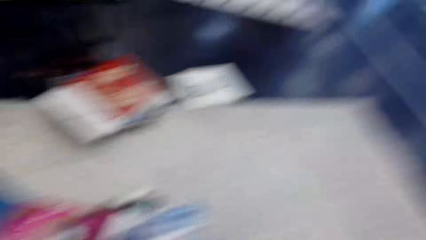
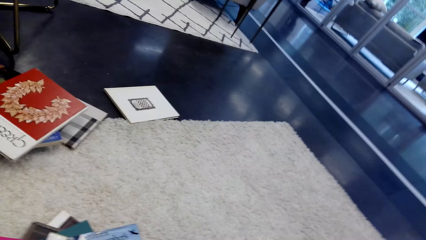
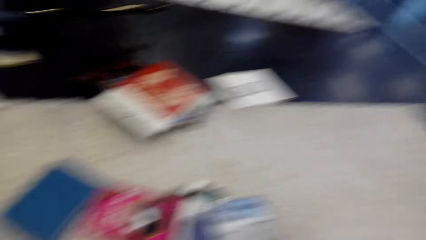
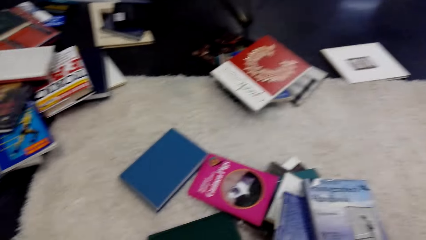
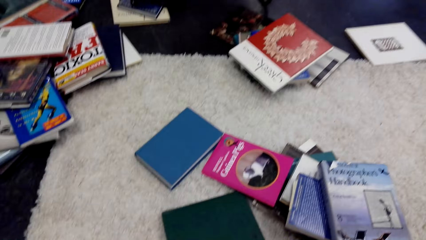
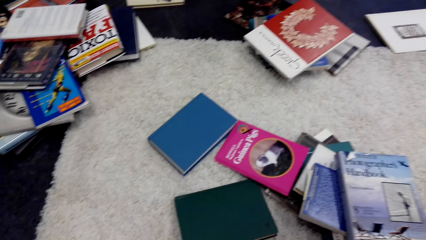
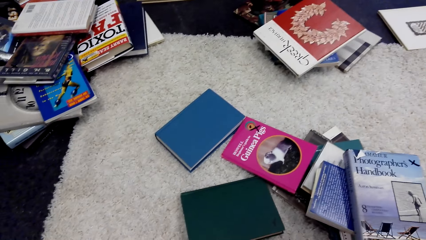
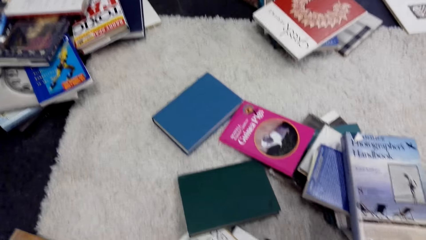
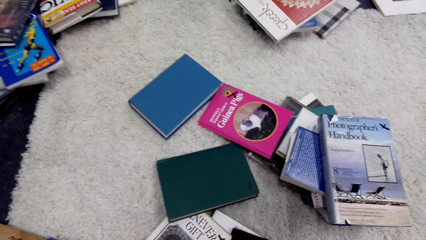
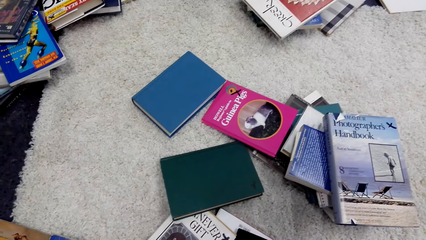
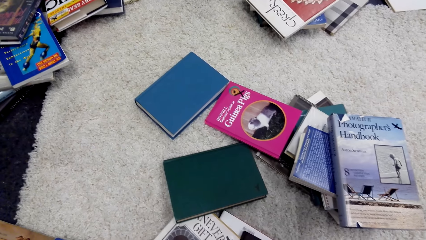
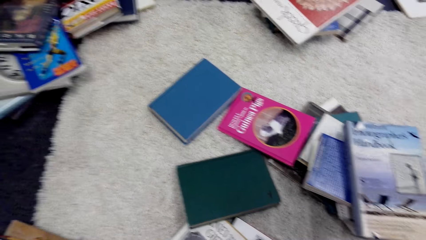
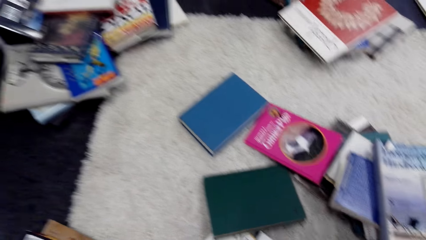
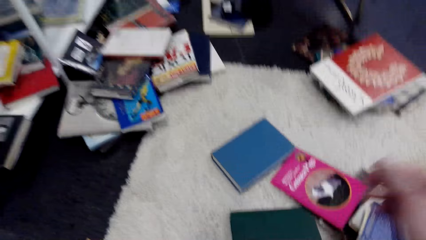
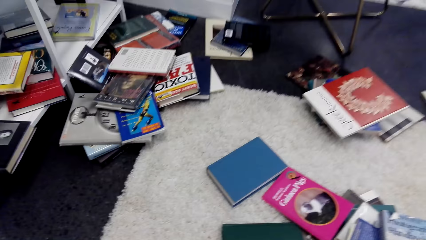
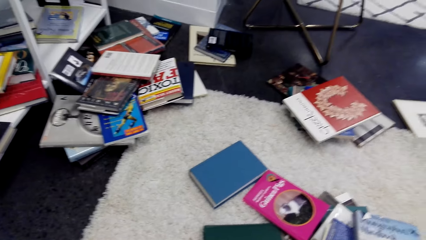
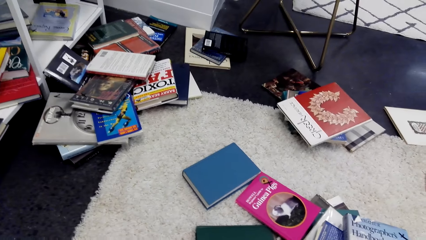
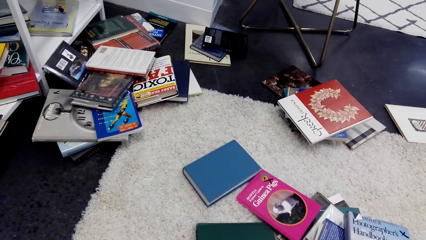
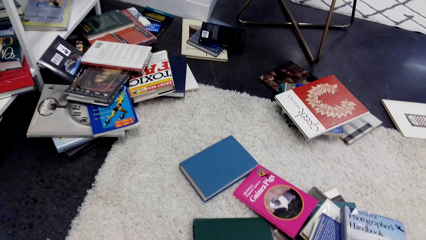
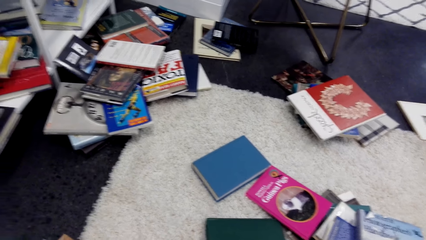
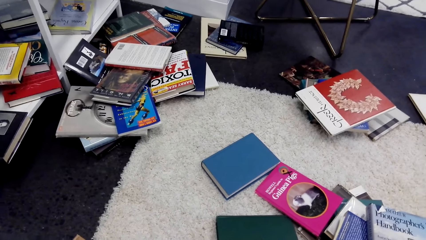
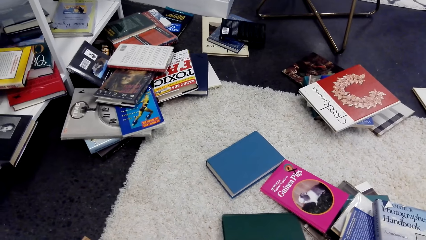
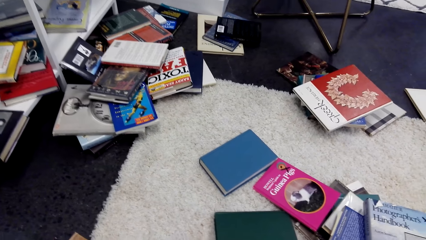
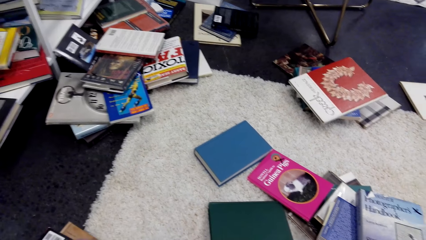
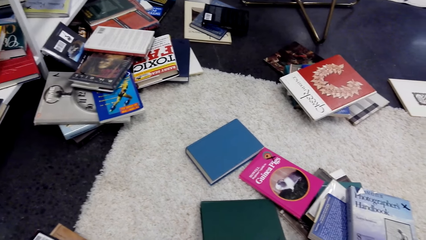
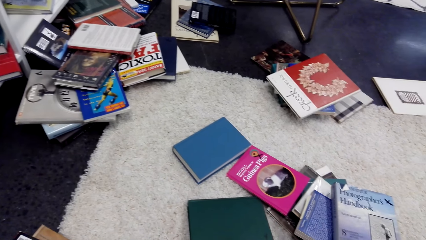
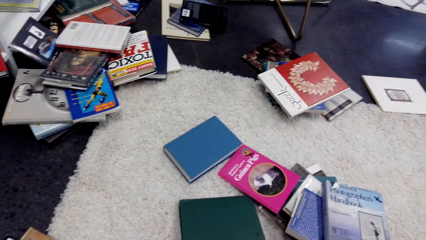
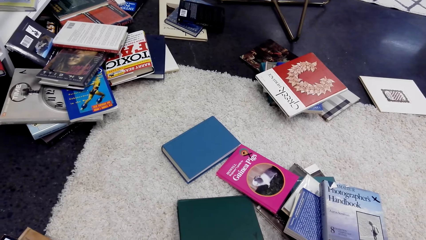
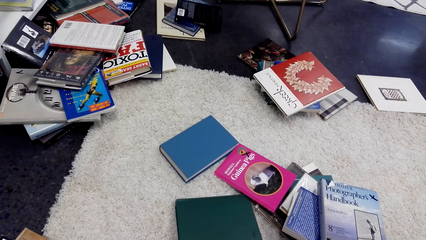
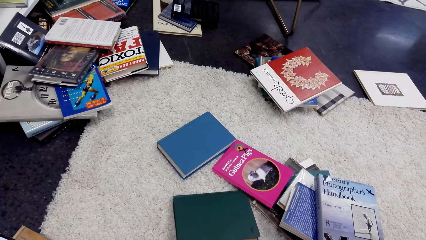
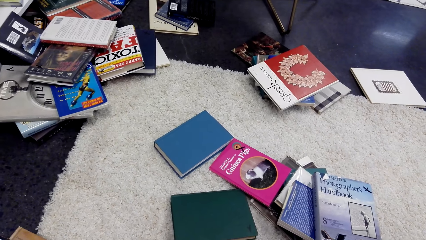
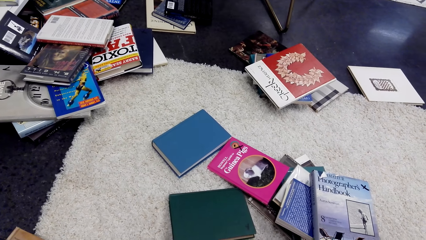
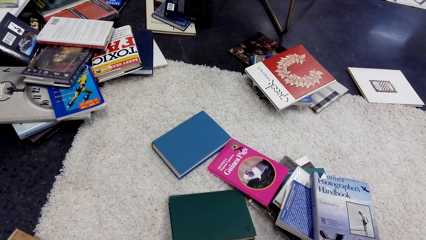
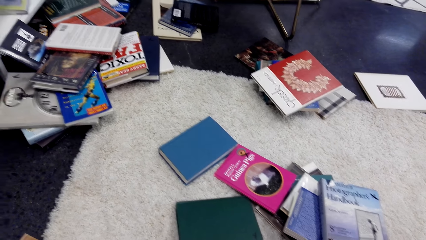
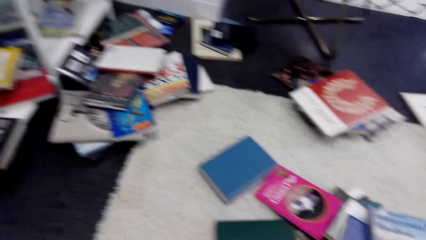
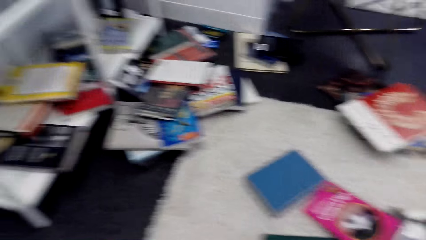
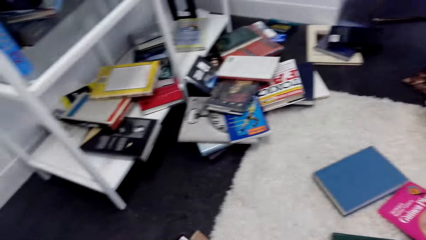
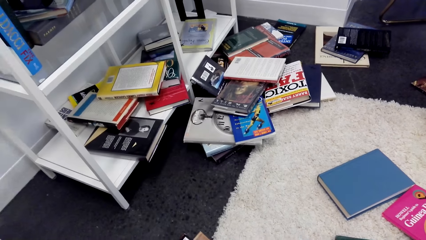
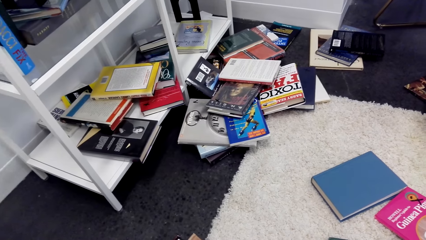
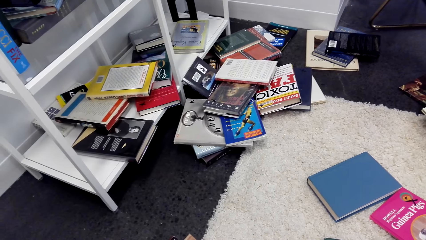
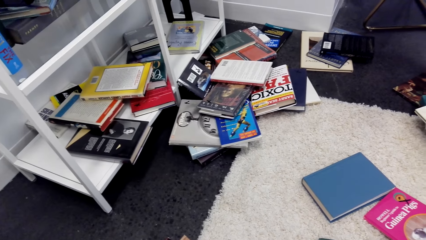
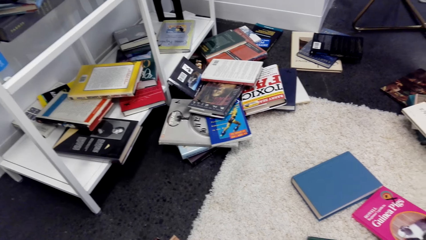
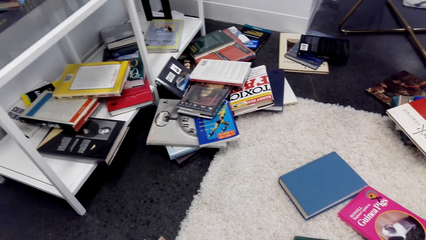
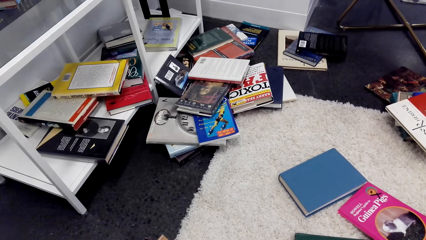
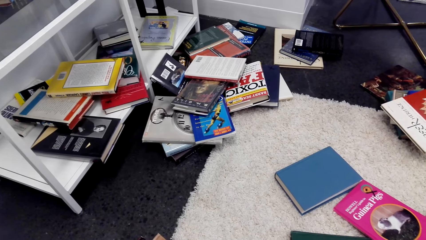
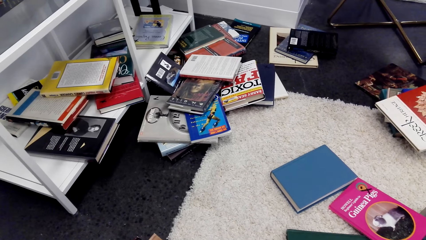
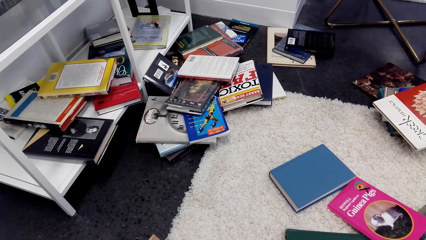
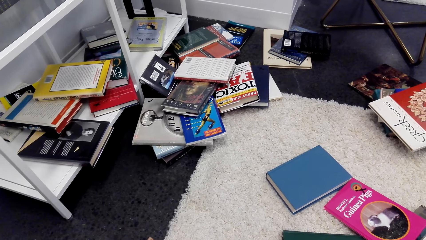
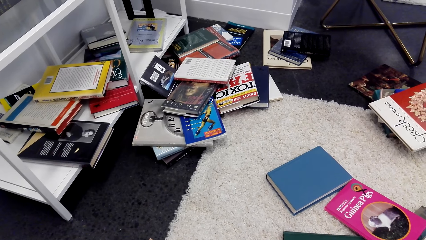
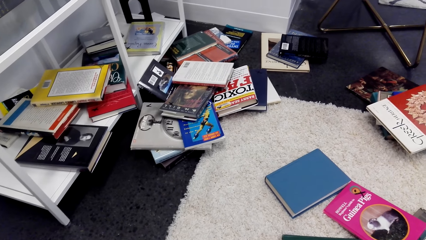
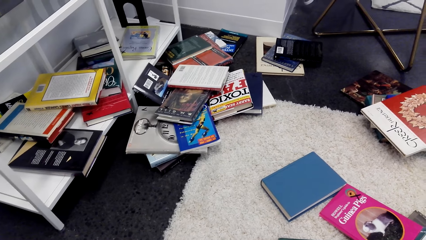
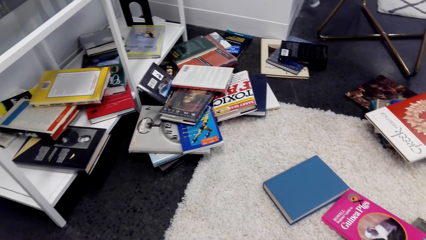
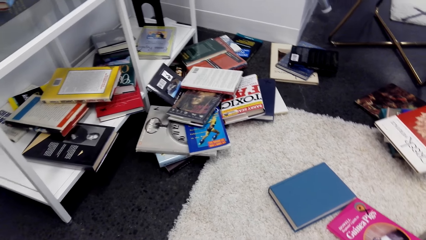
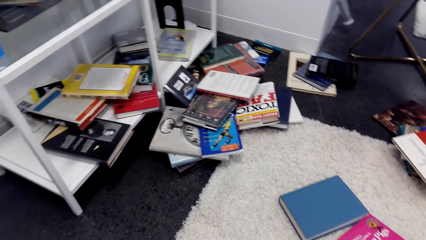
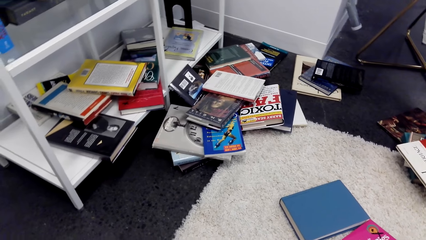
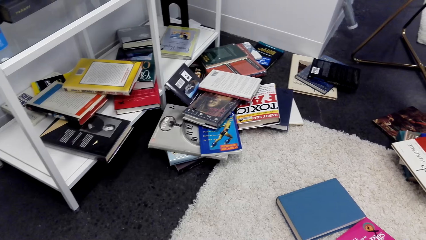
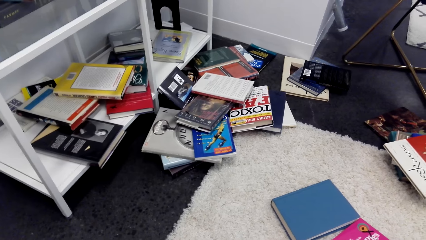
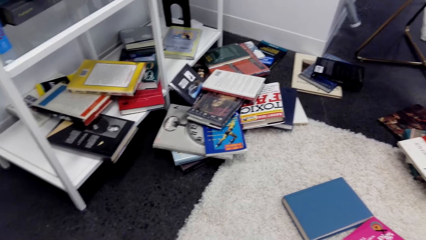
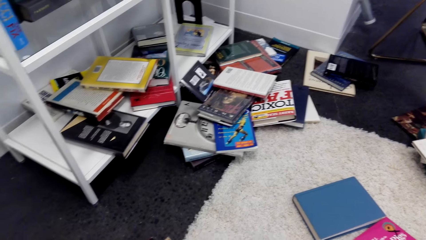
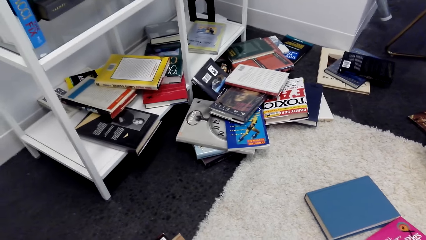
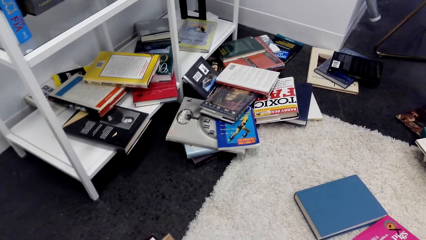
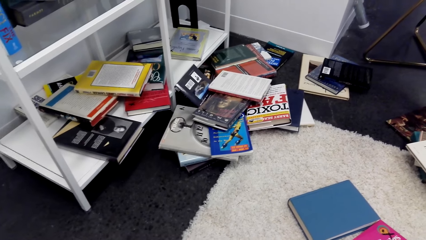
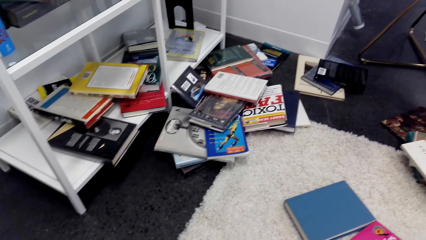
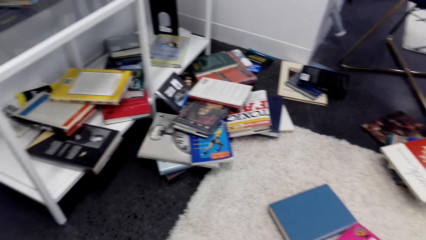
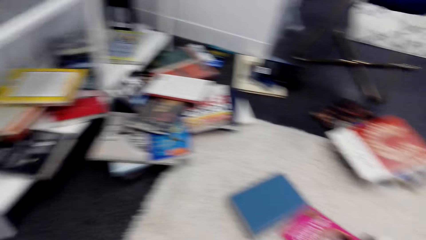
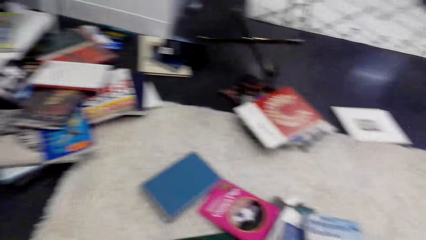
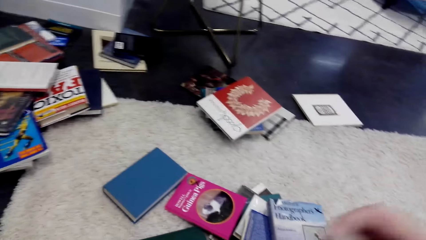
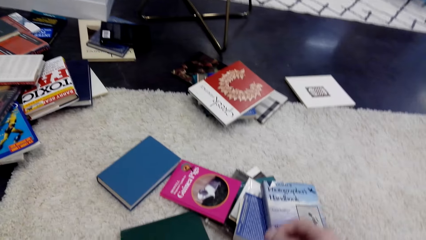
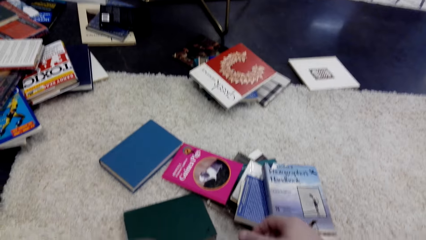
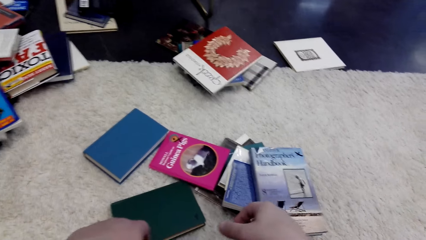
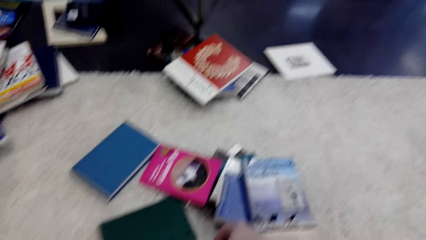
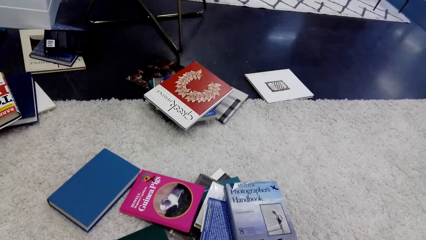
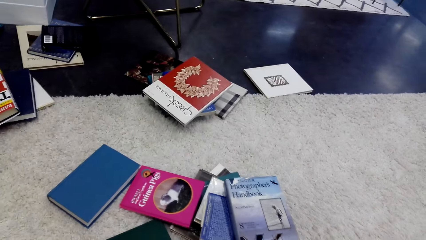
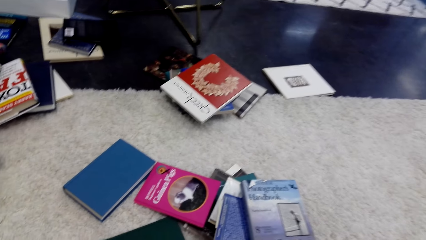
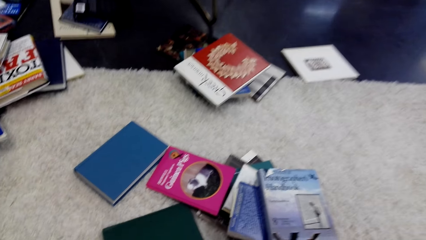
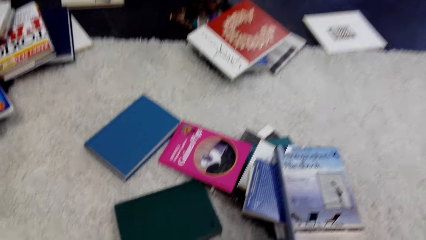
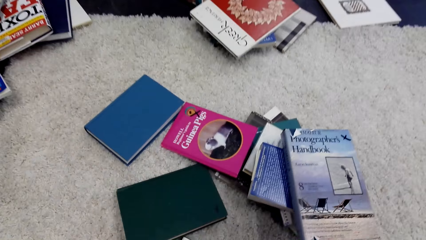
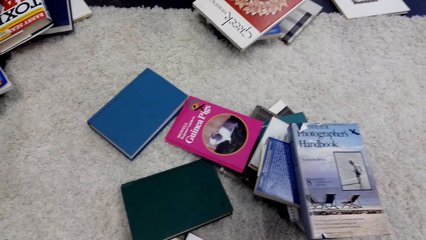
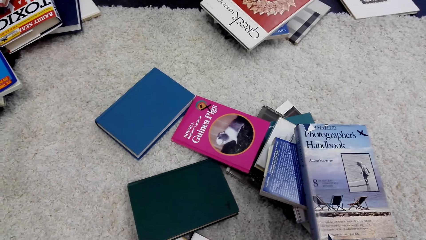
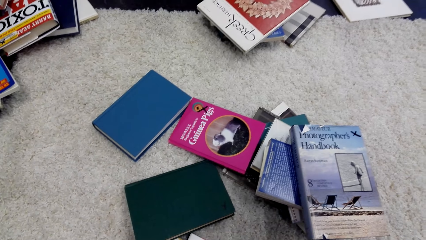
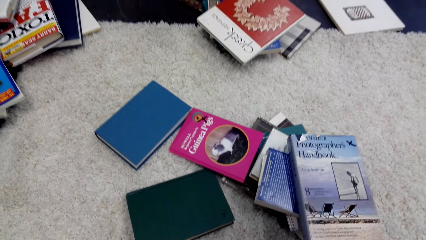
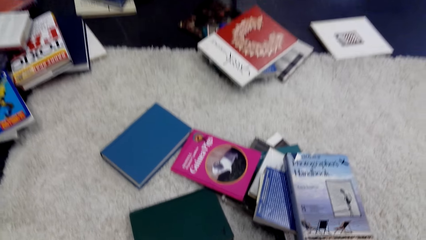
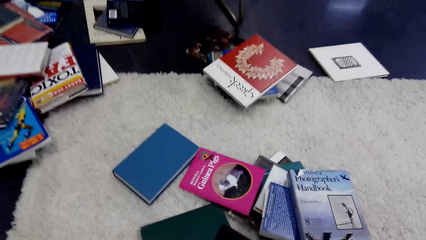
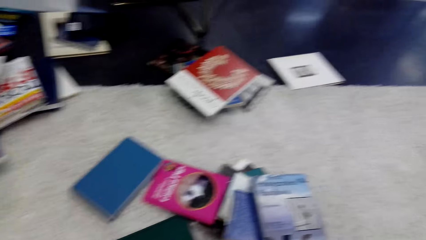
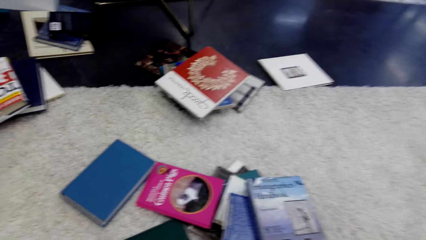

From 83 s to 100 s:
The camera wearer picks up a book from the floor.
